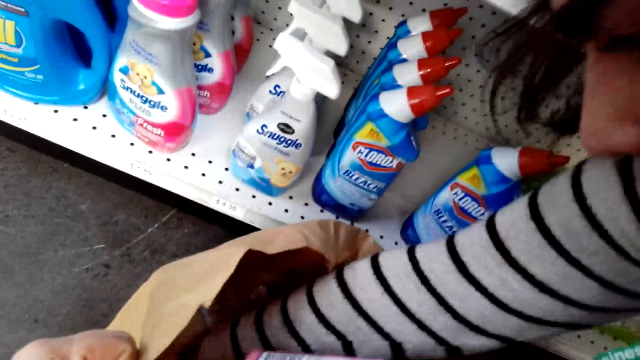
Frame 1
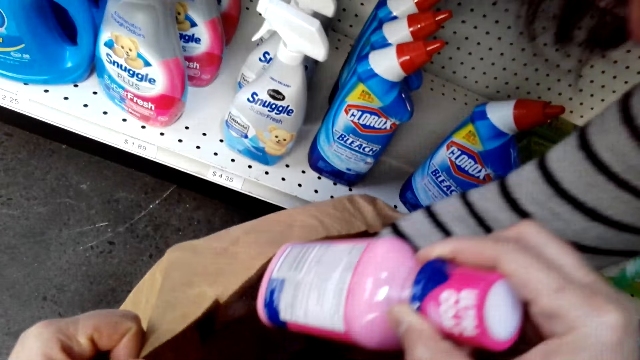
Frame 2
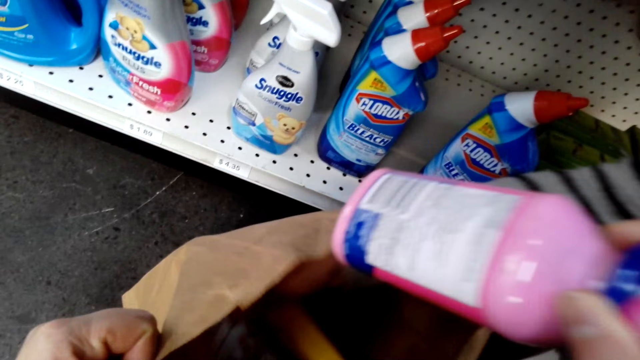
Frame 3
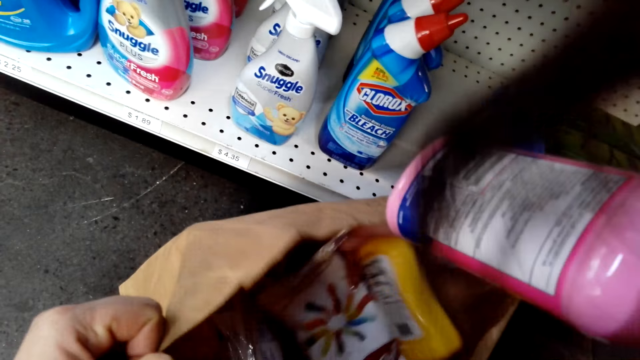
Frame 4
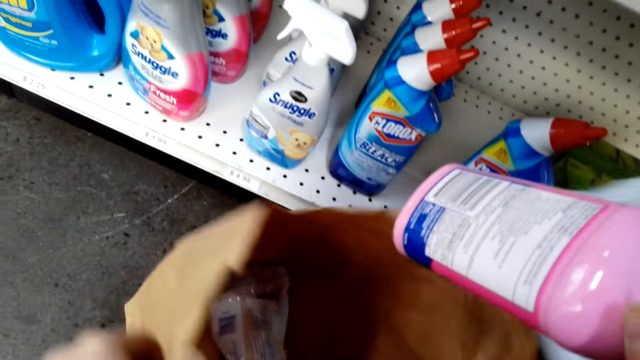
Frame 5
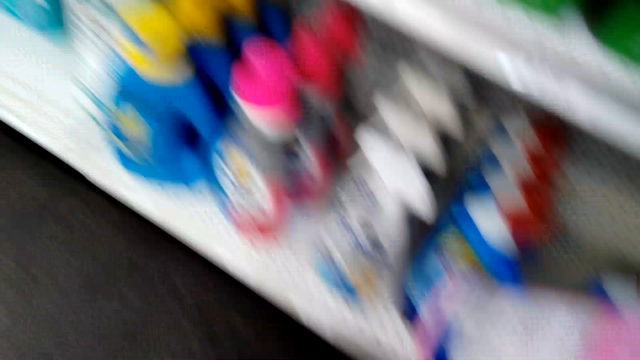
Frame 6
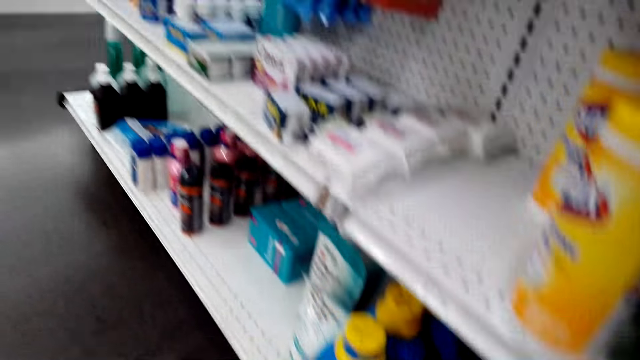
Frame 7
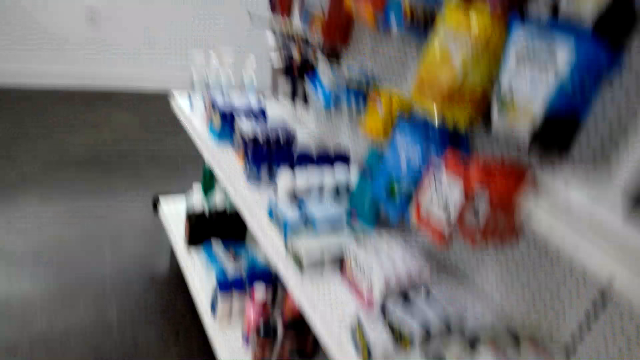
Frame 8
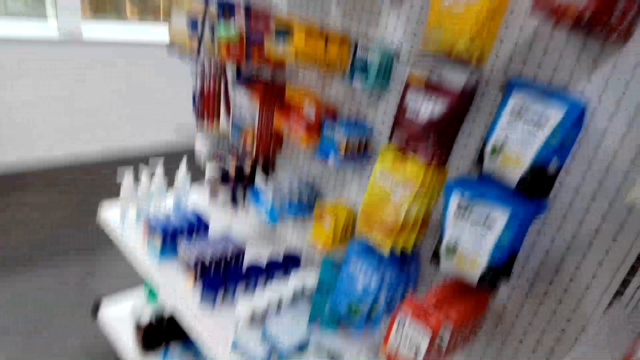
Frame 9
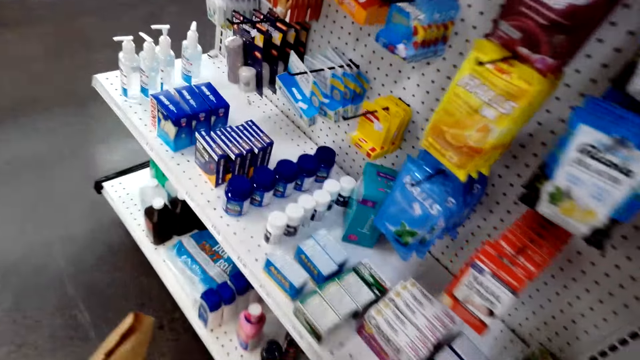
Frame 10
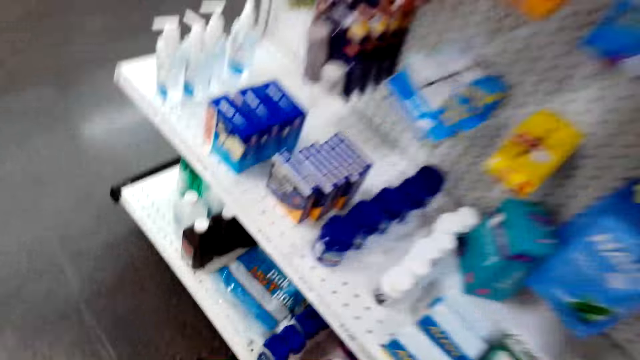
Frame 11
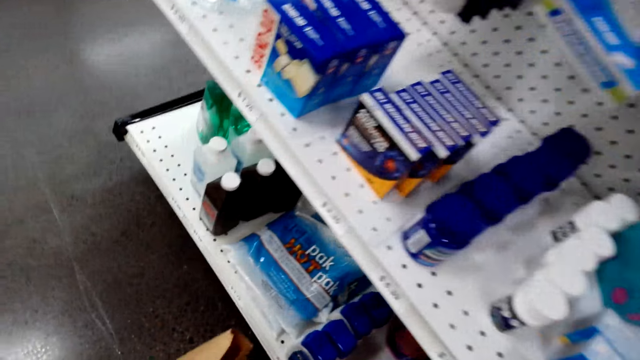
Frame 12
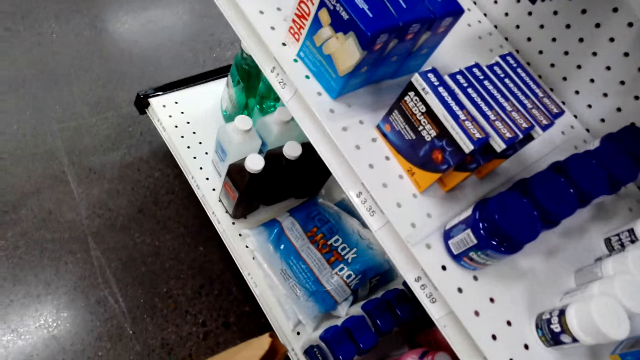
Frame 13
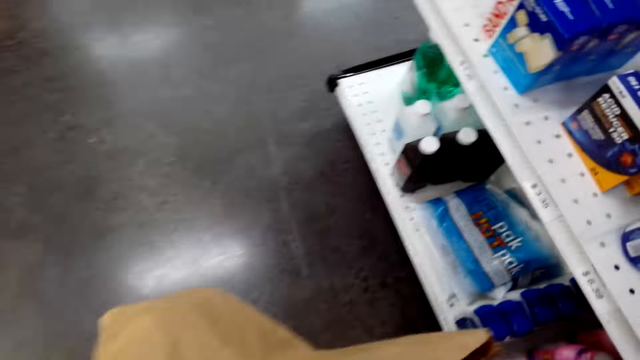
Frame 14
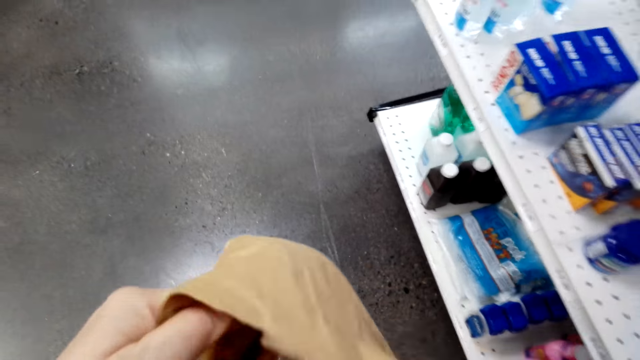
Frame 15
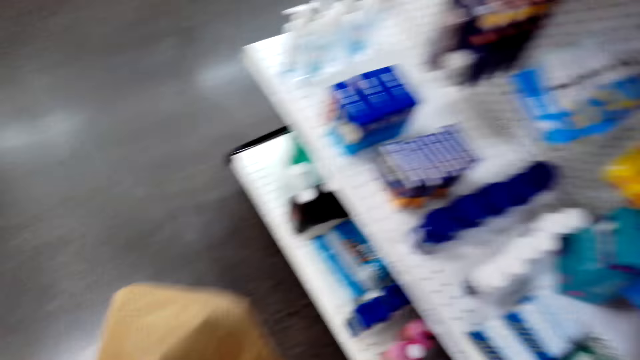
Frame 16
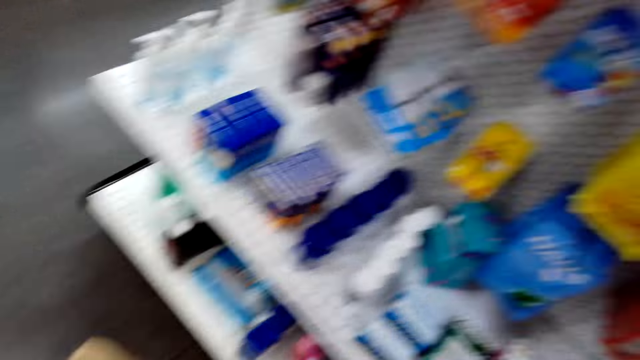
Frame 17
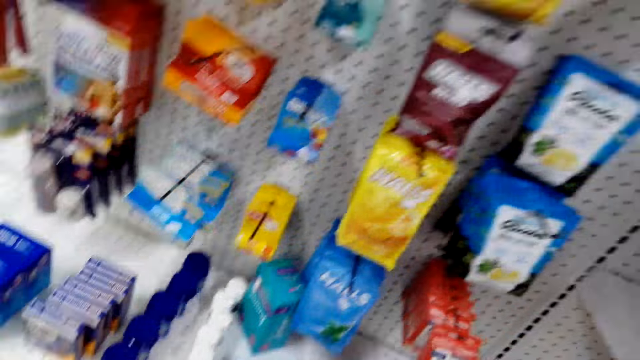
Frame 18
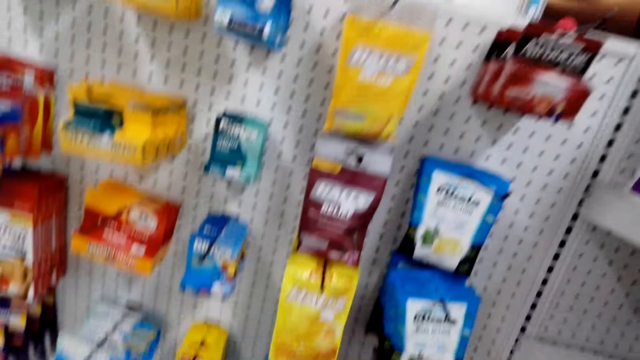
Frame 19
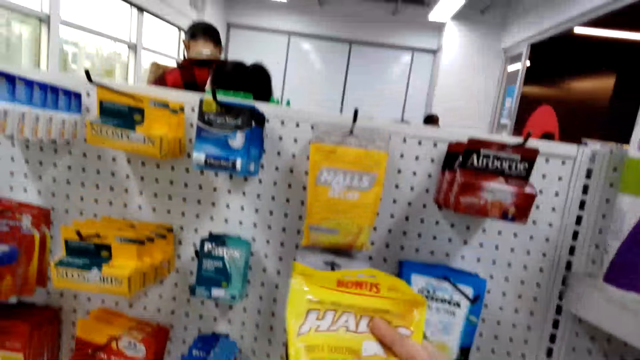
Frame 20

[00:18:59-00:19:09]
The camera wearer looks around. A lady picks something from the shopping bag. The lady picks something from the shopping bag again. The camera wearer holds something. They look around. They return items on the shelf. They take the item. They hold the shopping bag and look around.

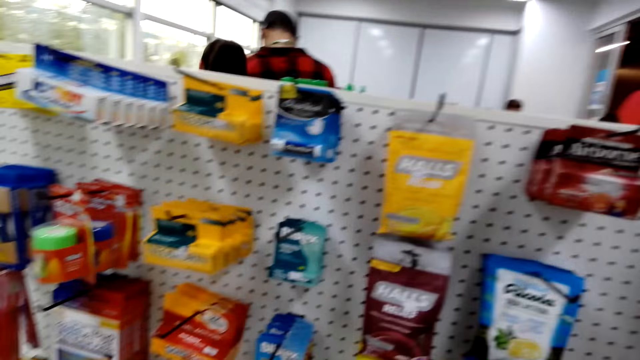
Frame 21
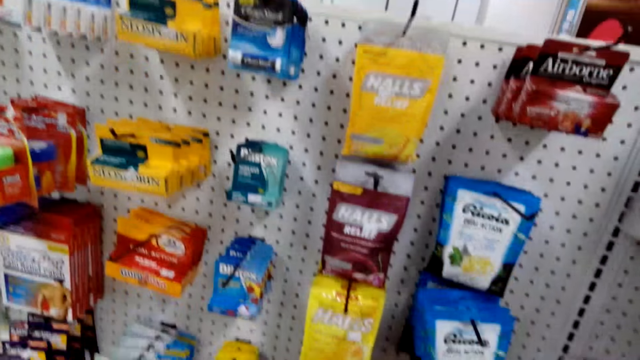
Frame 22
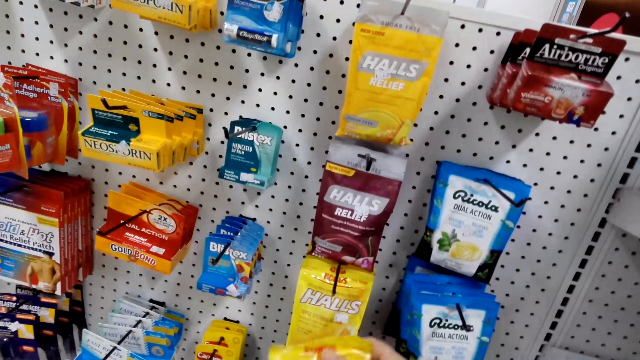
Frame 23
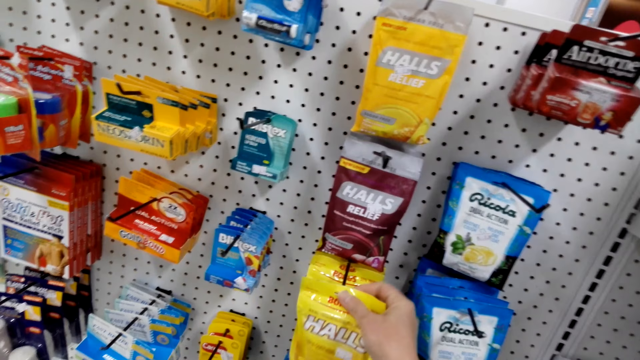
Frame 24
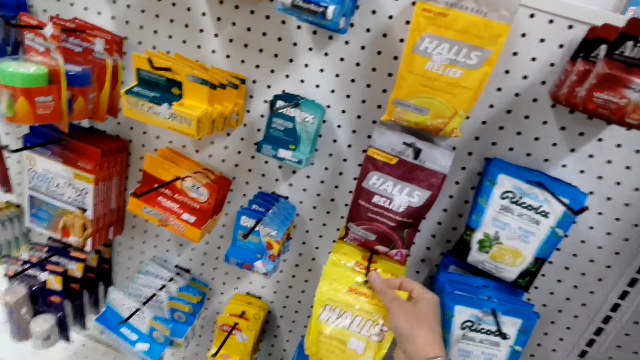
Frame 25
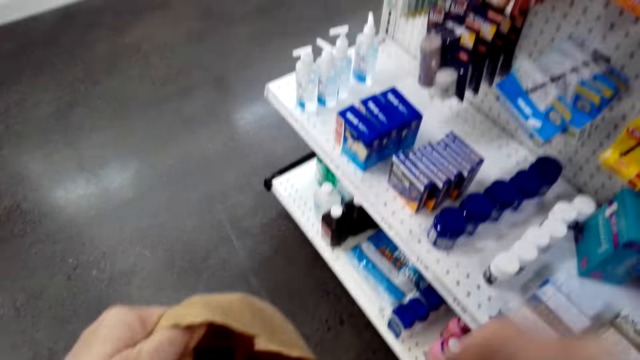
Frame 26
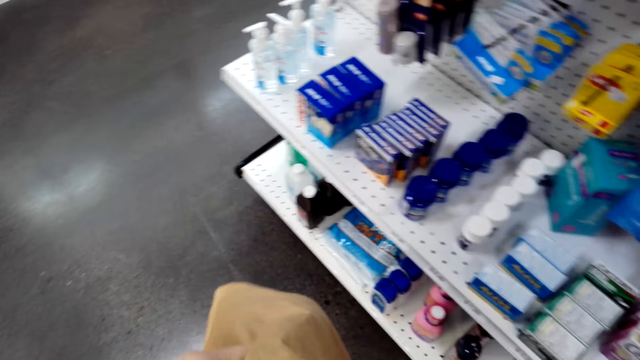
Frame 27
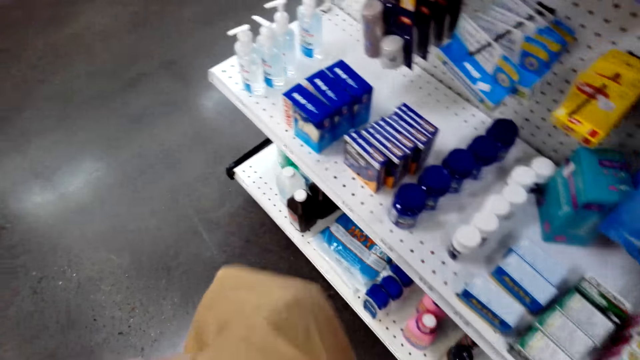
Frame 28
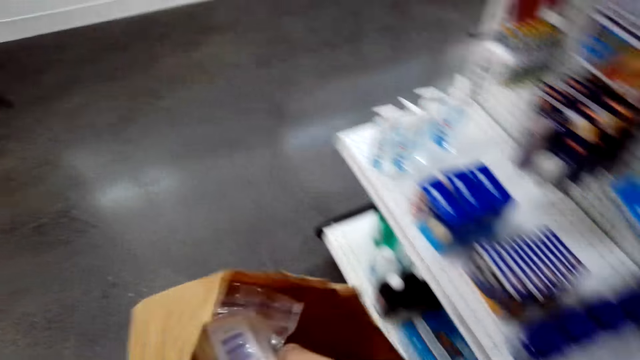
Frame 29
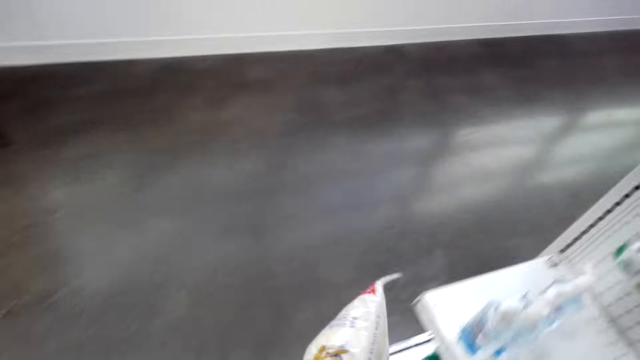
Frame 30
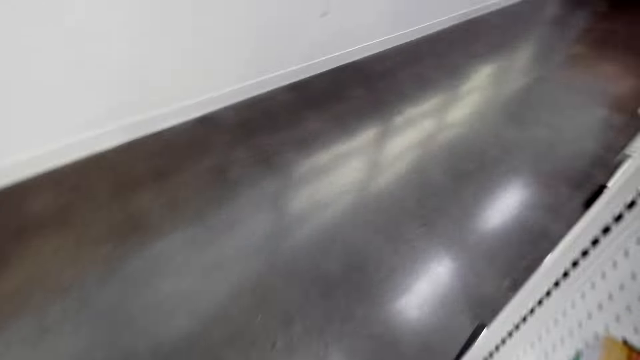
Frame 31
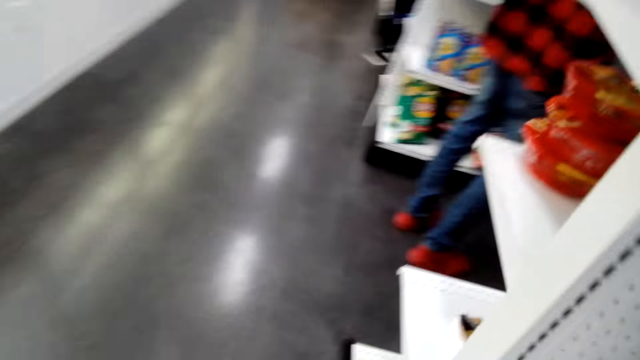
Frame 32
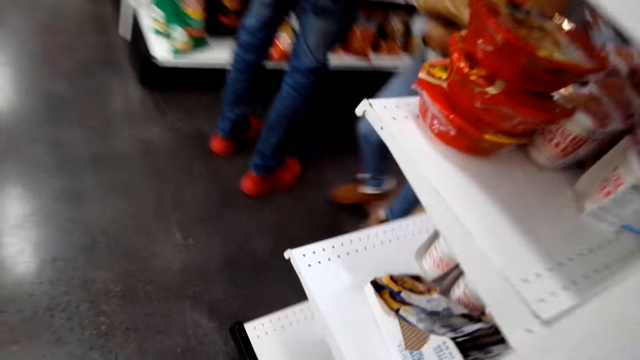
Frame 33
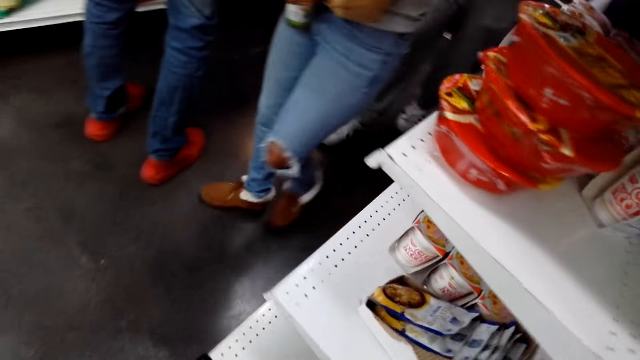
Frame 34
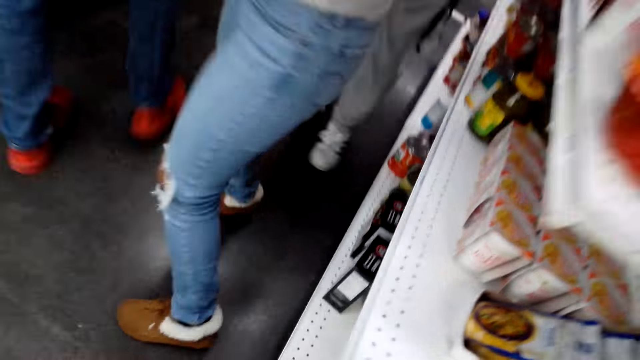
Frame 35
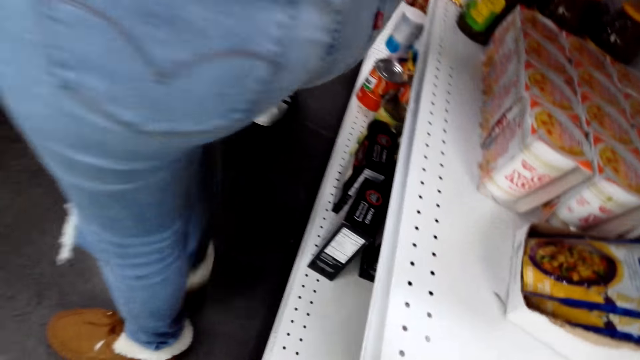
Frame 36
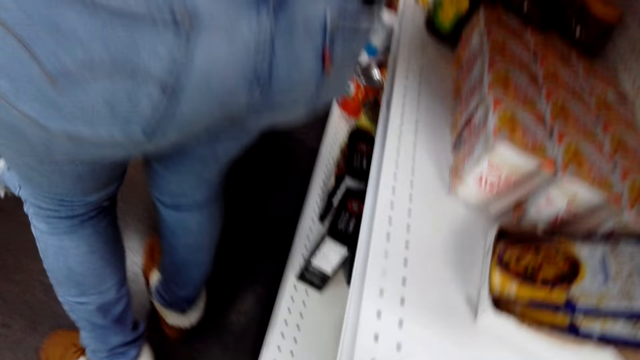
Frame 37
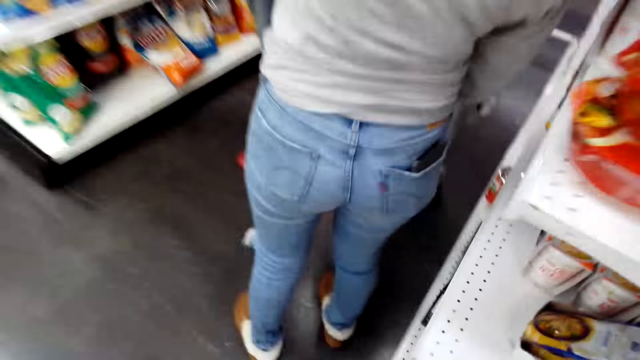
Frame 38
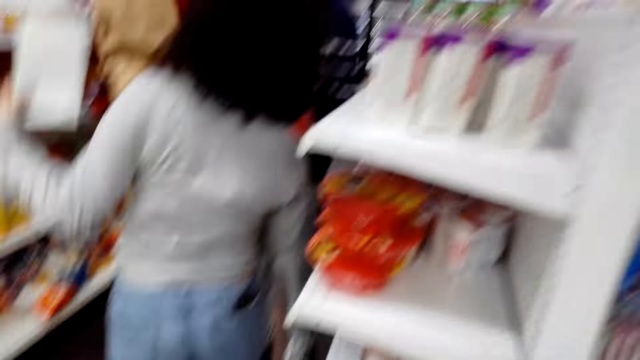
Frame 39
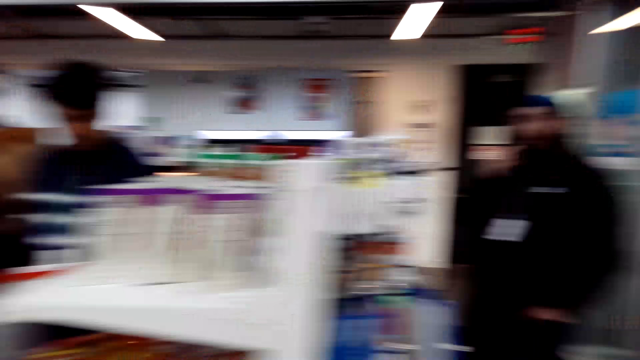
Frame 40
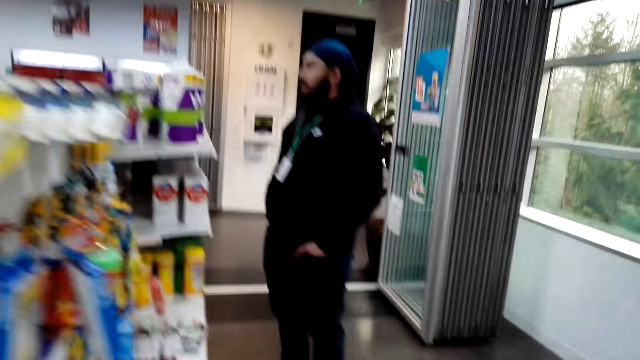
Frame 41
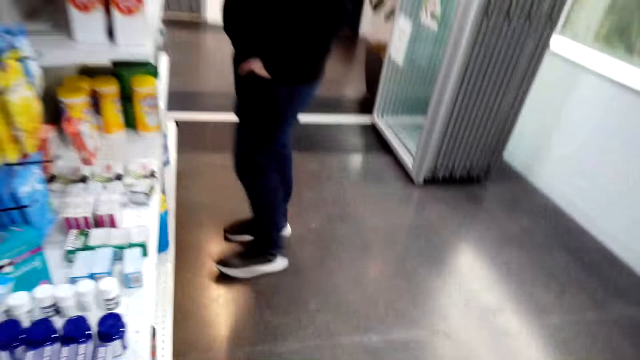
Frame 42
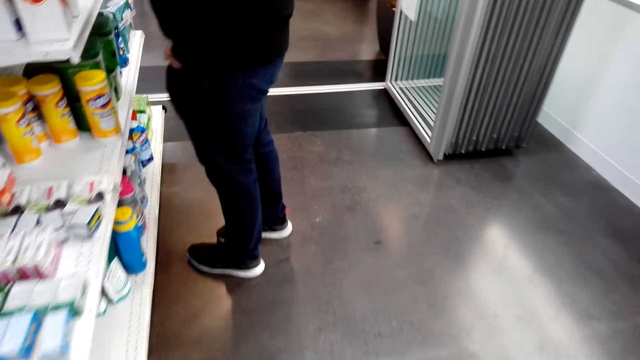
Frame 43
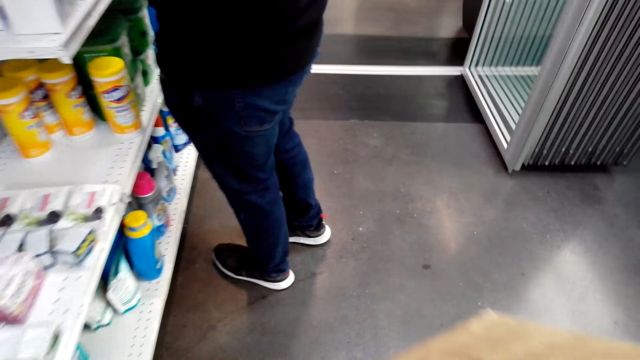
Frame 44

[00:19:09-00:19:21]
The camera wearer places something on the supermarket holders. They return the item on the shelf. They look around. They pick something from the shopping bag. They look around and walk in the supermarket.
